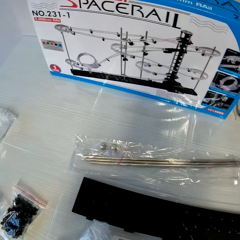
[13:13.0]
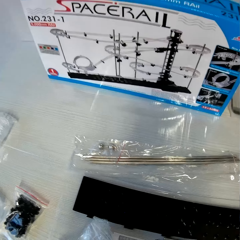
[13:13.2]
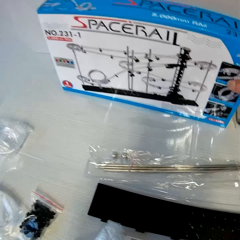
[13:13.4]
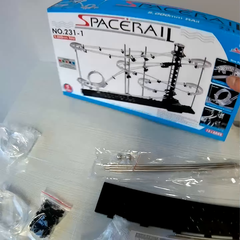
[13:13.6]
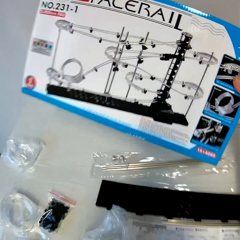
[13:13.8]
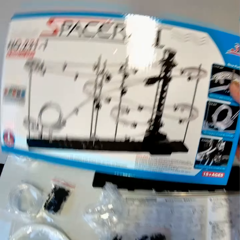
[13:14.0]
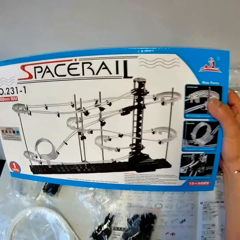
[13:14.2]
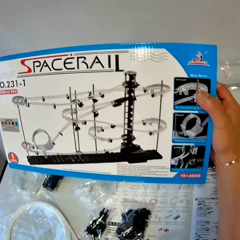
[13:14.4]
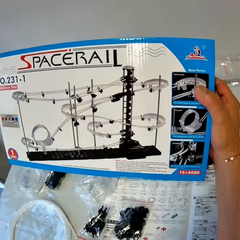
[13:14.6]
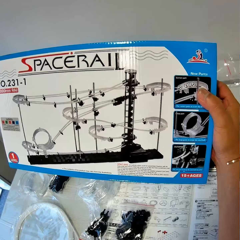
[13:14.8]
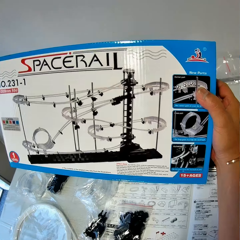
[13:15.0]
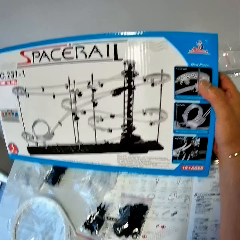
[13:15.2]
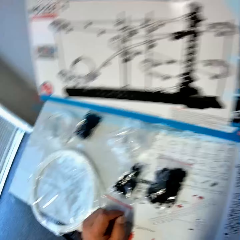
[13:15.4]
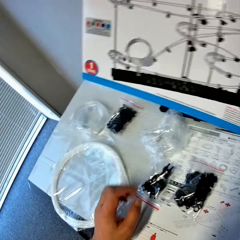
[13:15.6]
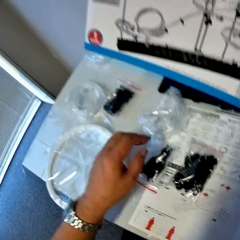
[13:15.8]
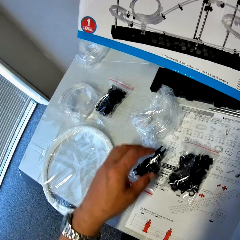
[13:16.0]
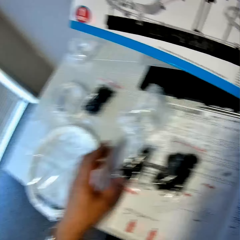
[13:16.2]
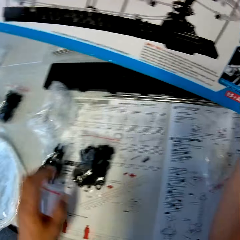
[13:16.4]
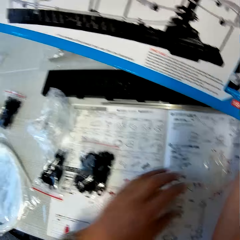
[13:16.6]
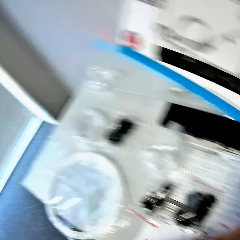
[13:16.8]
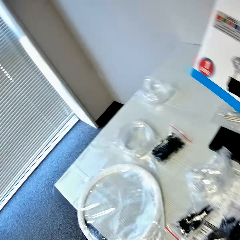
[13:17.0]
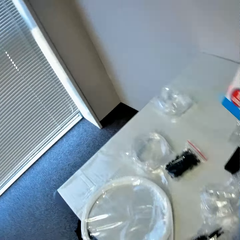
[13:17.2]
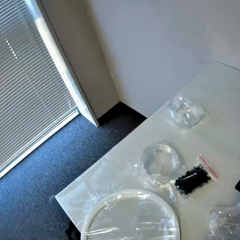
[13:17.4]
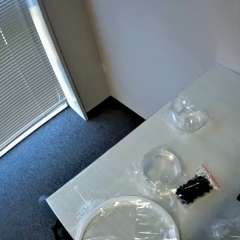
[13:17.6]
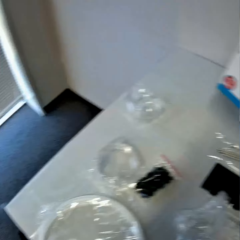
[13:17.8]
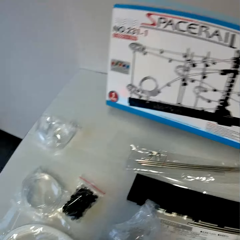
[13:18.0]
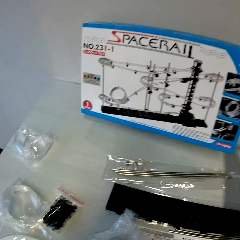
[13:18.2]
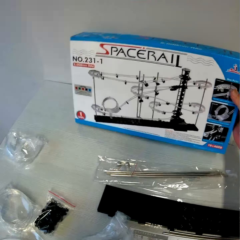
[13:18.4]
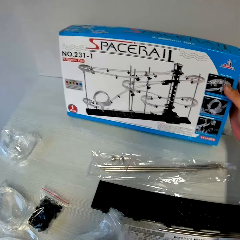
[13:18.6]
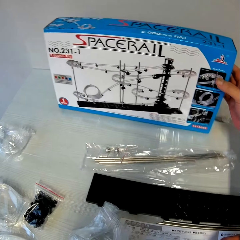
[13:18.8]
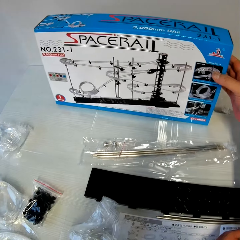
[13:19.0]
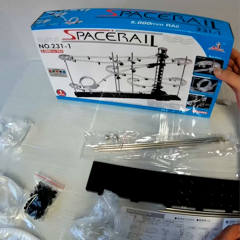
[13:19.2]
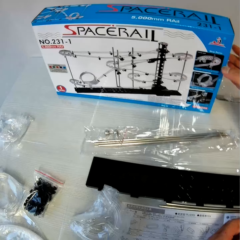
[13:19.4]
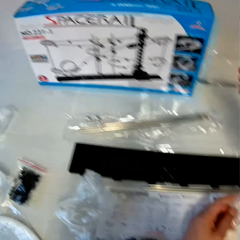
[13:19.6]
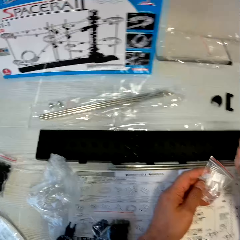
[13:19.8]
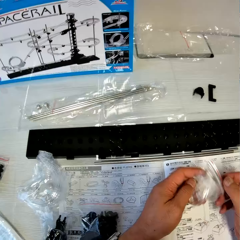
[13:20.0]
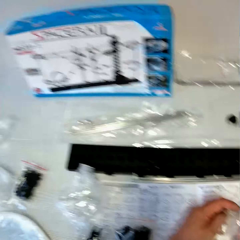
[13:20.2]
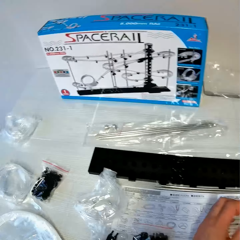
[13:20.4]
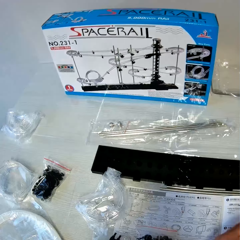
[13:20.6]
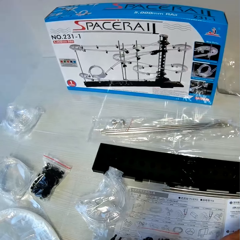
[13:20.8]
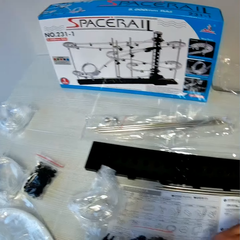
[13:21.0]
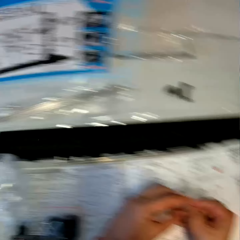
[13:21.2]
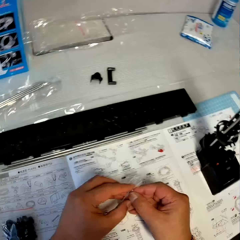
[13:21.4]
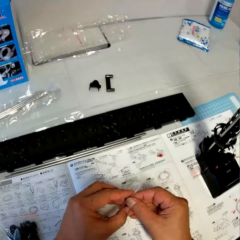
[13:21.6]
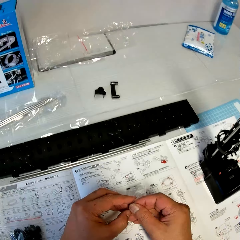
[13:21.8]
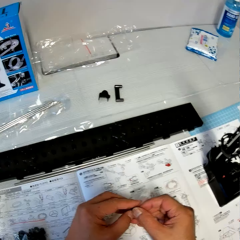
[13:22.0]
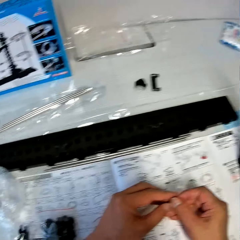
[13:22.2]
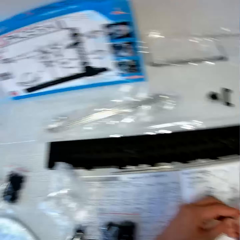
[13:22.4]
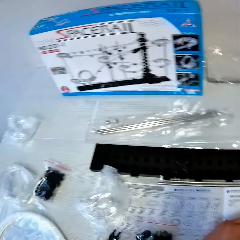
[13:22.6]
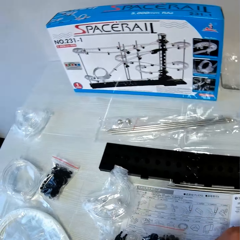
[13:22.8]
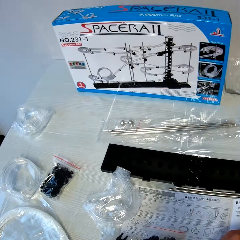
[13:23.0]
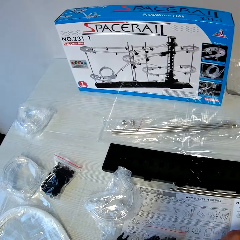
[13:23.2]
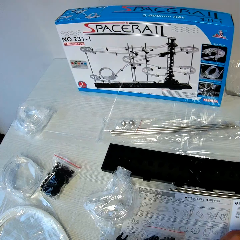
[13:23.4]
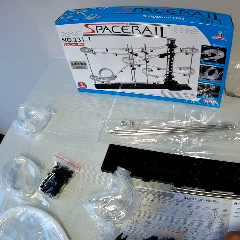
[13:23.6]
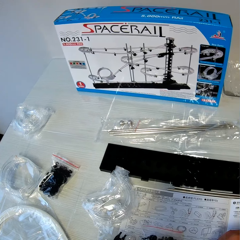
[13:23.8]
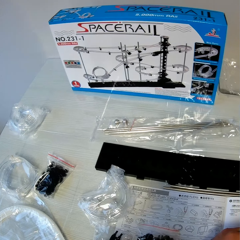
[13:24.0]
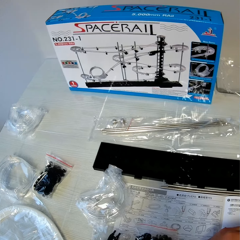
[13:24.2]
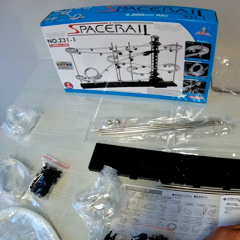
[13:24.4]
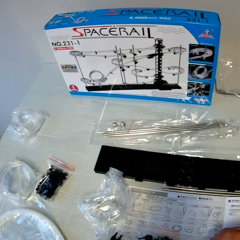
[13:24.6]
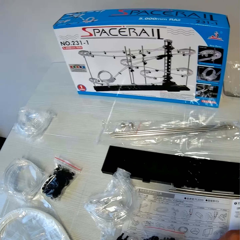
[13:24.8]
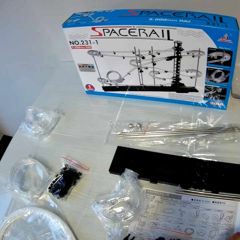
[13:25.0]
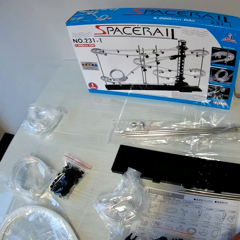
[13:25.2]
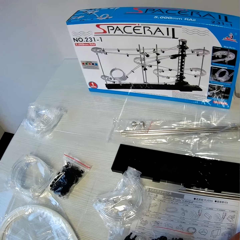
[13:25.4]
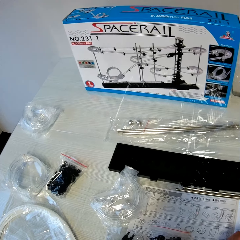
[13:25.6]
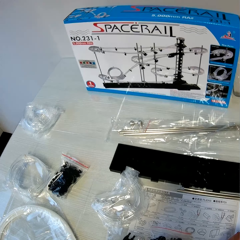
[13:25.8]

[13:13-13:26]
The camera wearer drops the nylon on the table. He stares at a space rail box. He picks up a carton from the table. He stares at the space rail box. He stares at the table. He drops the carton on the table. He stares at his hand. He stares at the space rail box. He opens the nylon with his hands. He stares at the space rail box again.

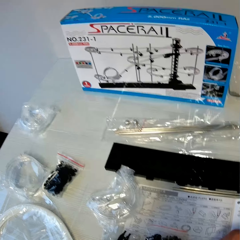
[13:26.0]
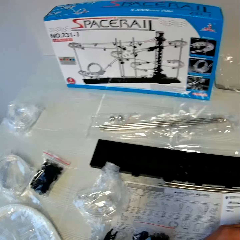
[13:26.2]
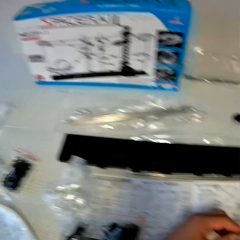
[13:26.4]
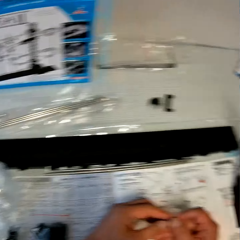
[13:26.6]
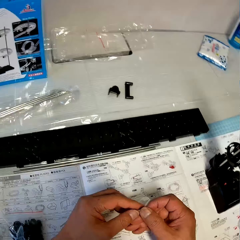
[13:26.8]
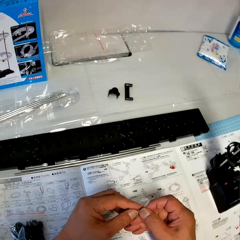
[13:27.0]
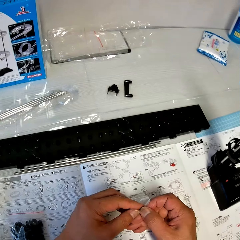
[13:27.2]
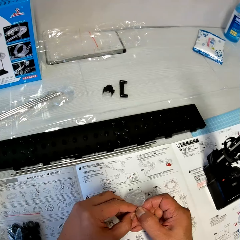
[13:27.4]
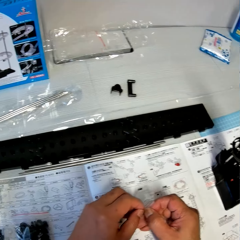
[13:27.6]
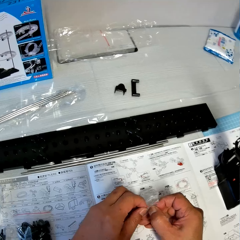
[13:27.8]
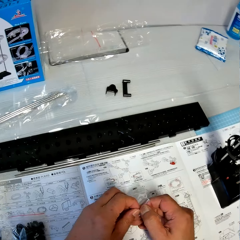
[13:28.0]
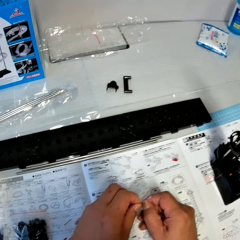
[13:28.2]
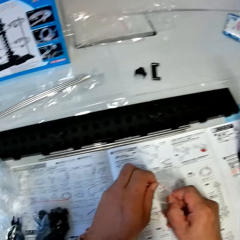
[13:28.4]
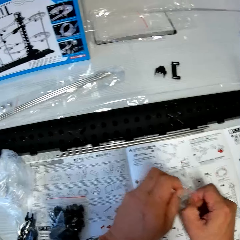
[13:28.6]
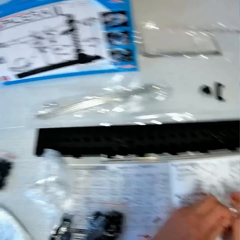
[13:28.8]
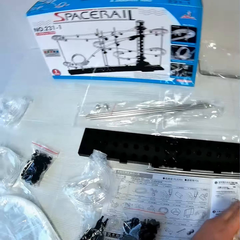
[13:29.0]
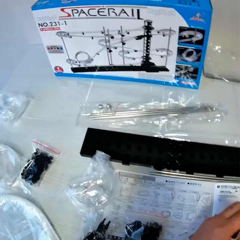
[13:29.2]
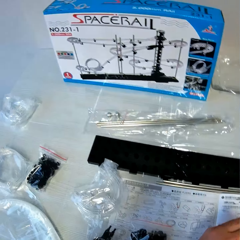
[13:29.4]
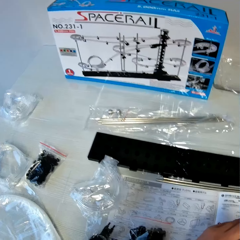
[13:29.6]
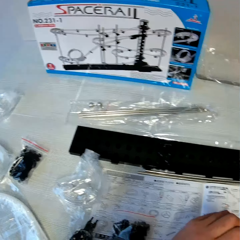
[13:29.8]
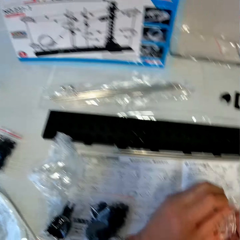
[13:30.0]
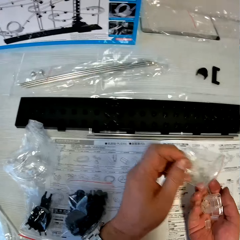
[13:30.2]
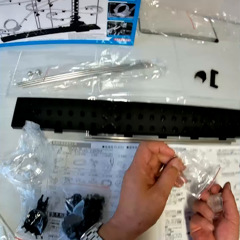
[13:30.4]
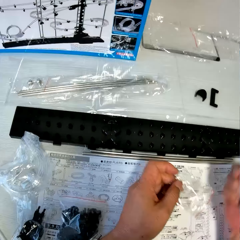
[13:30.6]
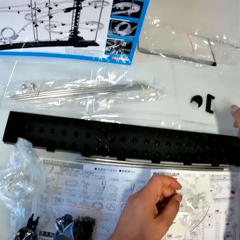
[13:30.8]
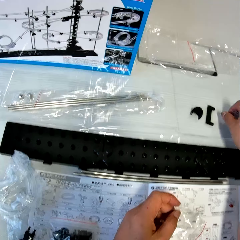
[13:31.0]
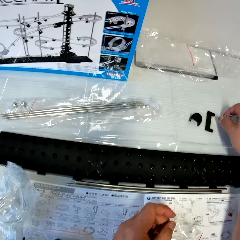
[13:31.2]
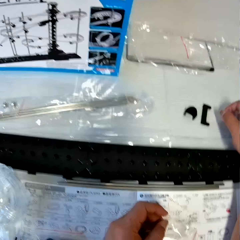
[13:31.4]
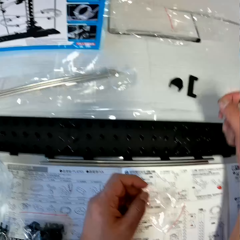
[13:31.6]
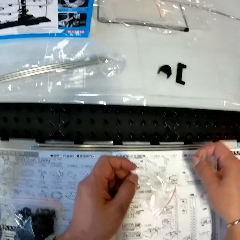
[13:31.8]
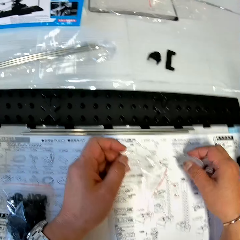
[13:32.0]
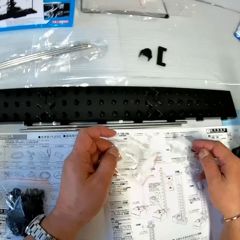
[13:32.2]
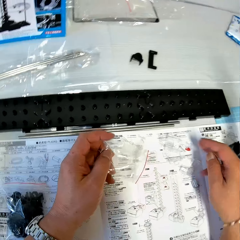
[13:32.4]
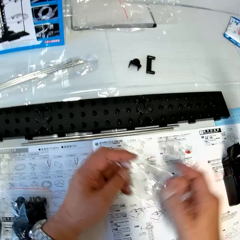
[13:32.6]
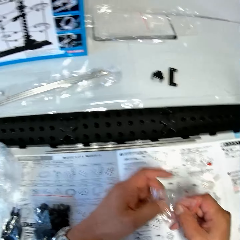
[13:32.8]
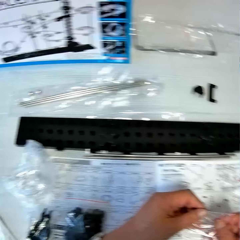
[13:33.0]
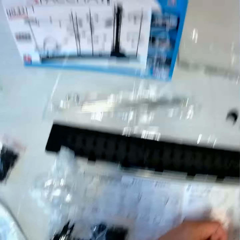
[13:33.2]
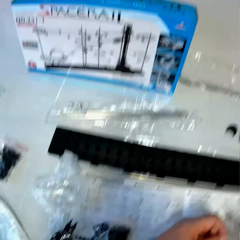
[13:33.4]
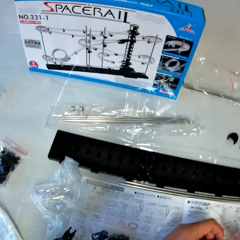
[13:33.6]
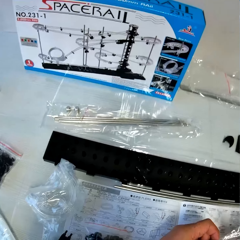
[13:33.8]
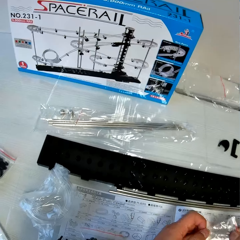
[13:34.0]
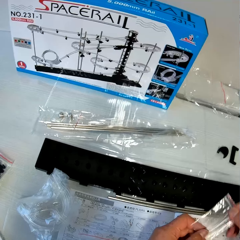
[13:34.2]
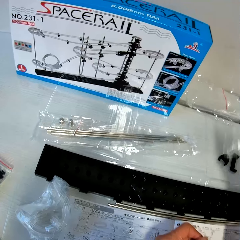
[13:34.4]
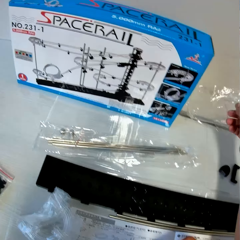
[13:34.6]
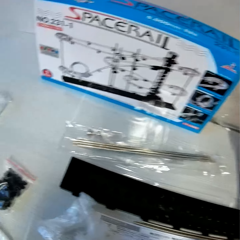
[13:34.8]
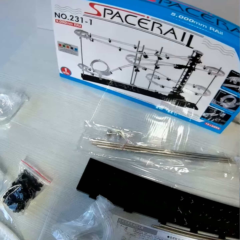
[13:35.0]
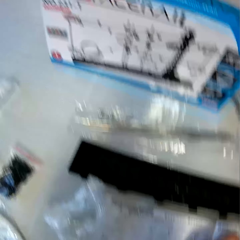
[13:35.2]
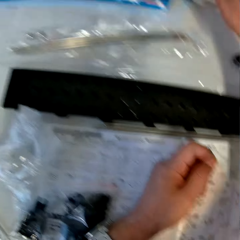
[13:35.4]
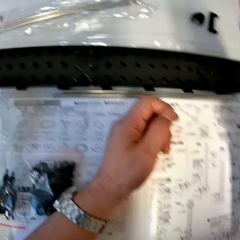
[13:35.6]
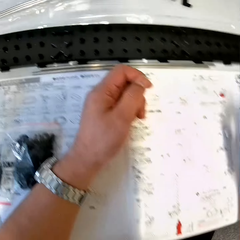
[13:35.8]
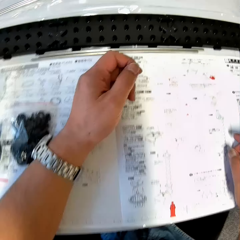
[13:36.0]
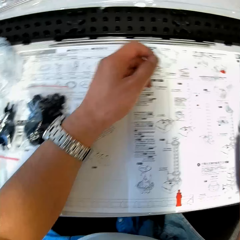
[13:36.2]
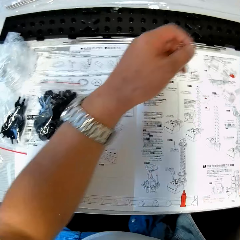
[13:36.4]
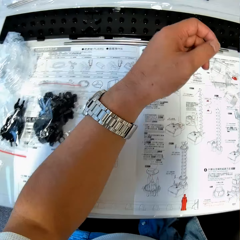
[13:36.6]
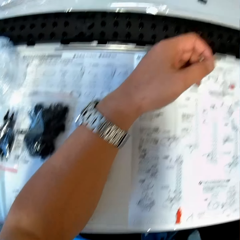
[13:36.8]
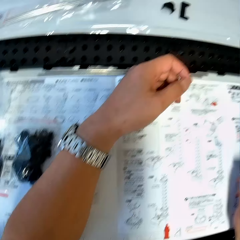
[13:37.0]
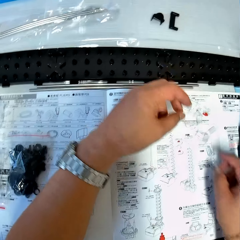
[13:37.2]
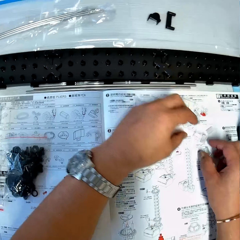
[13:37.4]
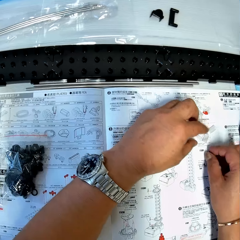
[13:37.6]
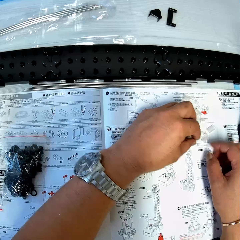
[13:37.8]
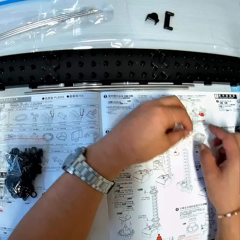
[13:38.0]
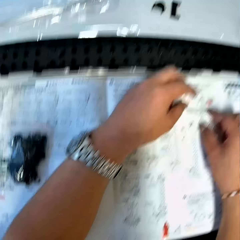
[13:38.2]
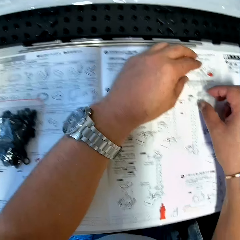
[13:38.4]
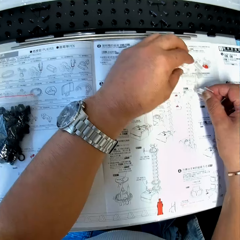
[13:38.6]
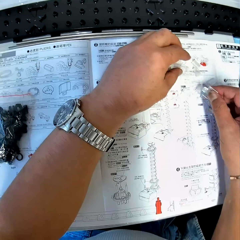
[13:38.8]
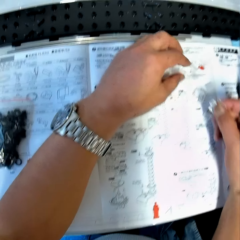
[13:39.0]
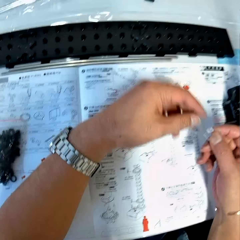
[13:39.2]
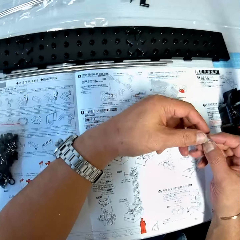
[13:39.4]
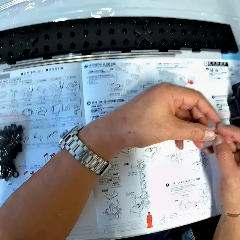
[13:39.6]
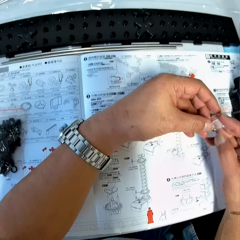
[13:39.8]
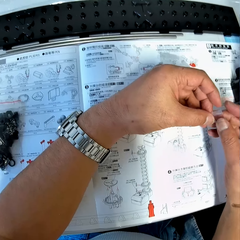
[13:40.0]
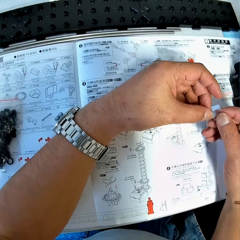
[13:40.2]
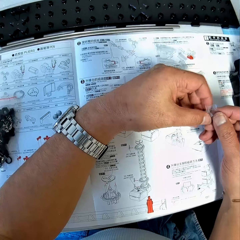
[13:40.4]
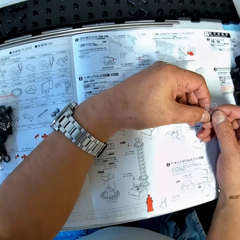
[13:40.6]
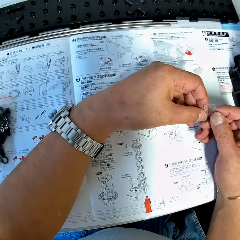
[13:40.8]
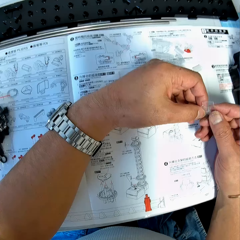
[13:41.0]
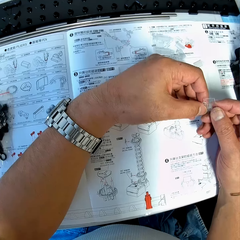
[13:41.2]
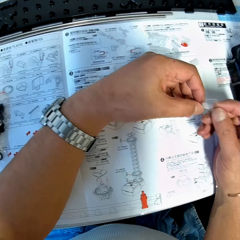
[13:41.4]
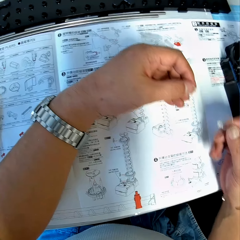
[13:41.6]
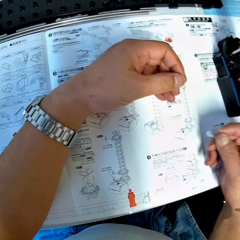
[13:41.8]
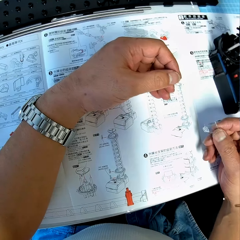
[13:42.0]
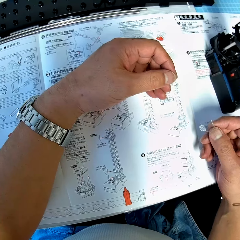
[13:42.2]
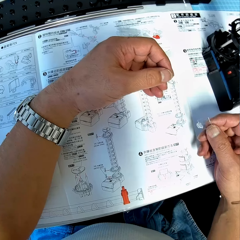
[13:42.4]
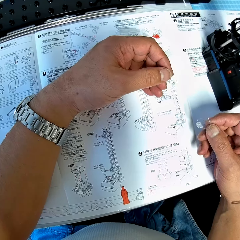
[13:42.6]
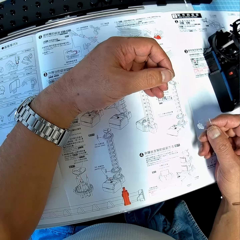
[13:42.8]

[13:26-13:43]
The camera wearer stares at his hand. He opens the paper bag on his hands. He stares at a space rail box. He stares at his hand. He moves glass pieces on the table. He places the space rail part on the table. He inspects the paper bag. He stares at the space rail box. He drops the nylon on the table. He stares at the manual. He checks the glass pieces on the table.
